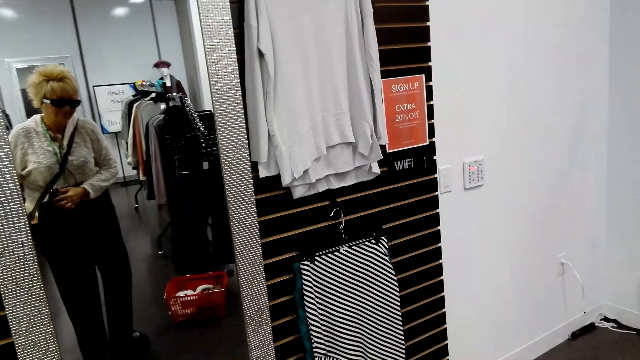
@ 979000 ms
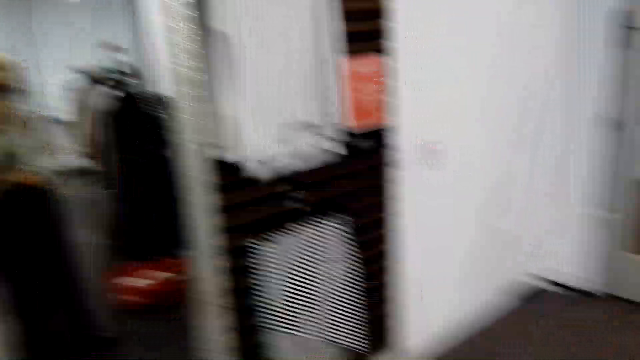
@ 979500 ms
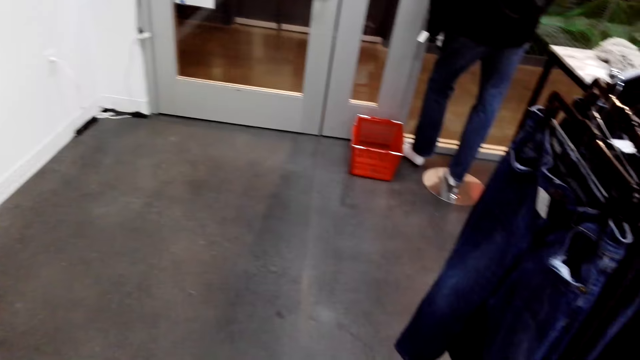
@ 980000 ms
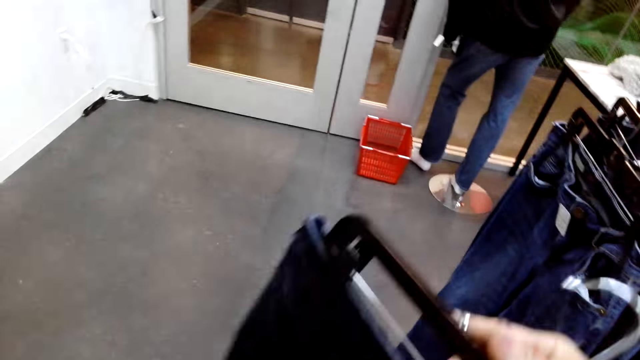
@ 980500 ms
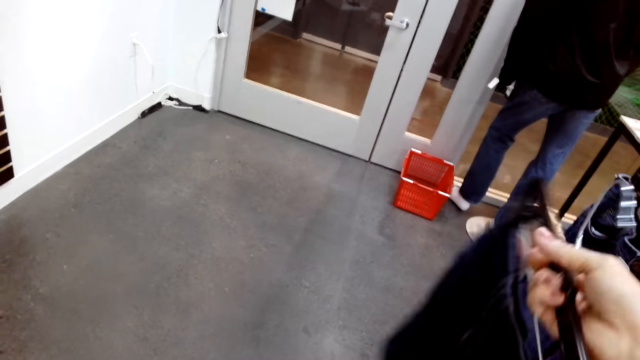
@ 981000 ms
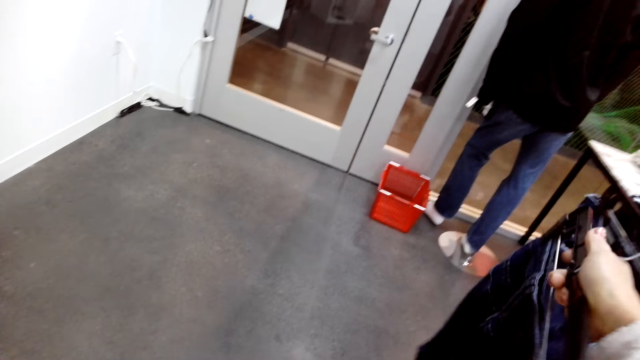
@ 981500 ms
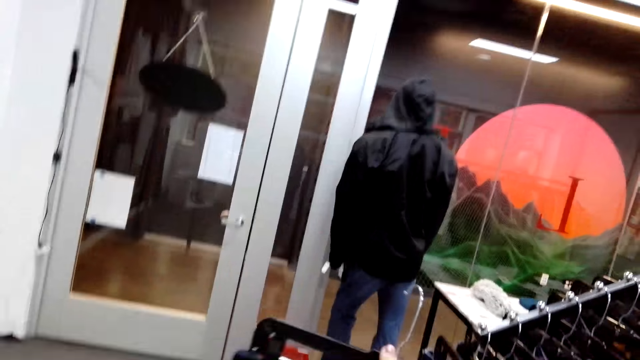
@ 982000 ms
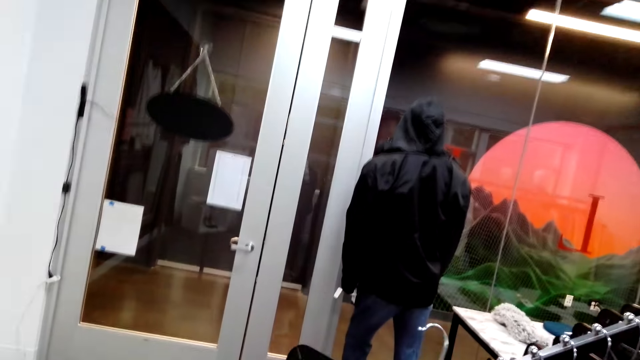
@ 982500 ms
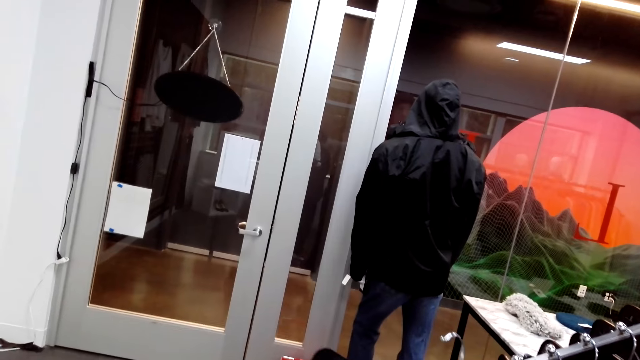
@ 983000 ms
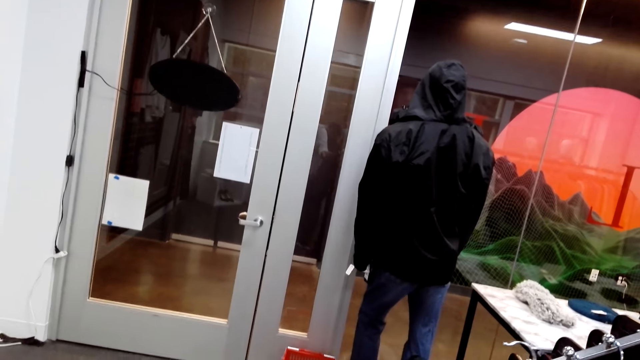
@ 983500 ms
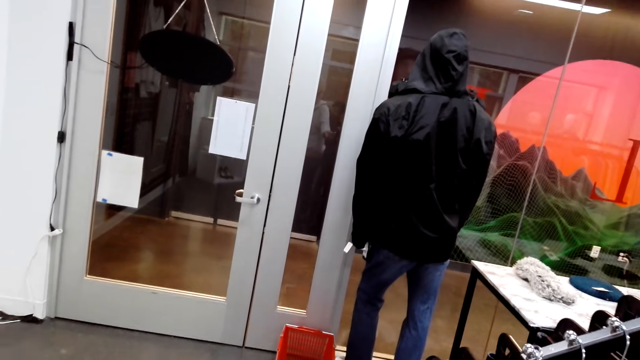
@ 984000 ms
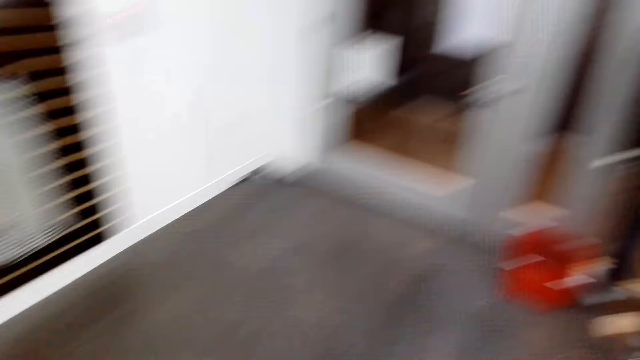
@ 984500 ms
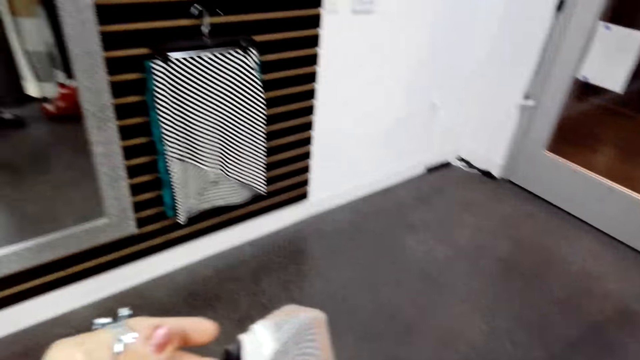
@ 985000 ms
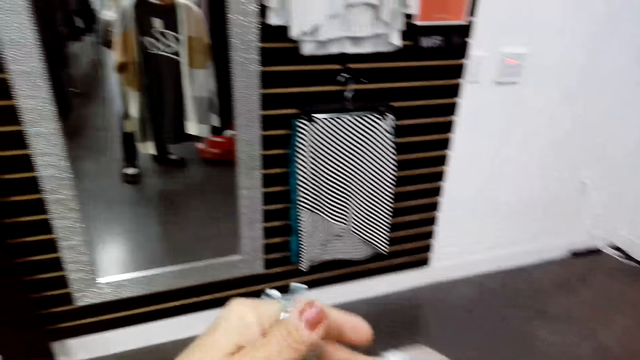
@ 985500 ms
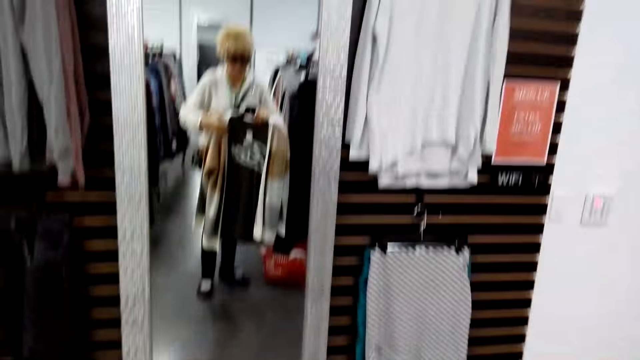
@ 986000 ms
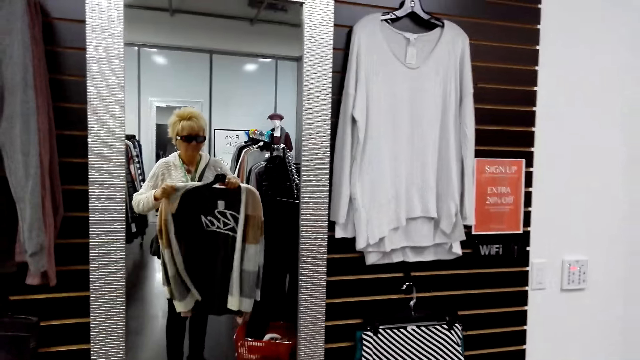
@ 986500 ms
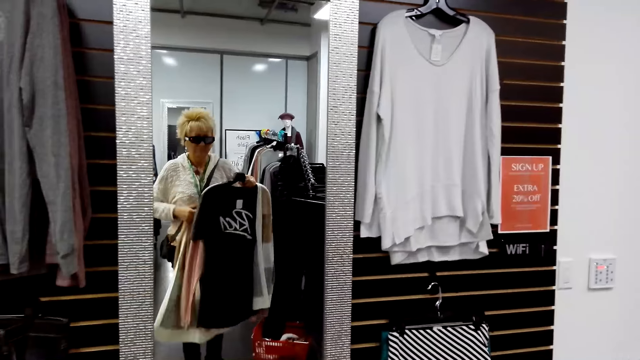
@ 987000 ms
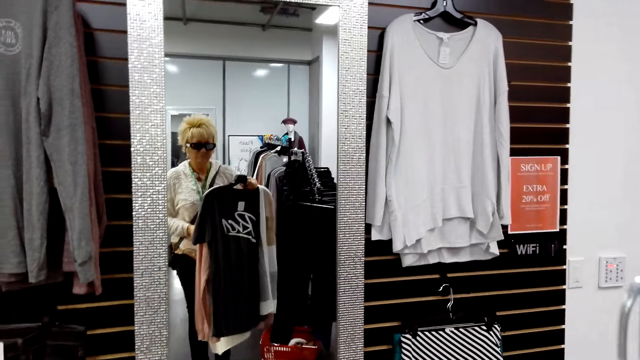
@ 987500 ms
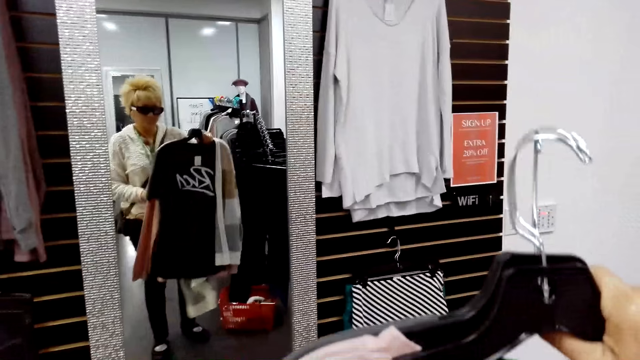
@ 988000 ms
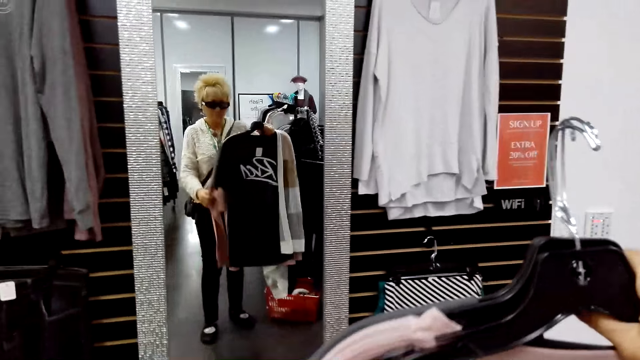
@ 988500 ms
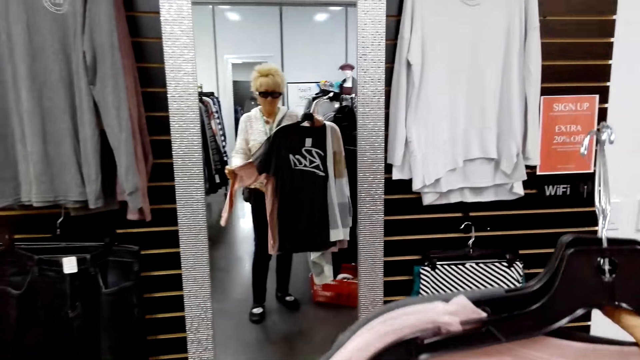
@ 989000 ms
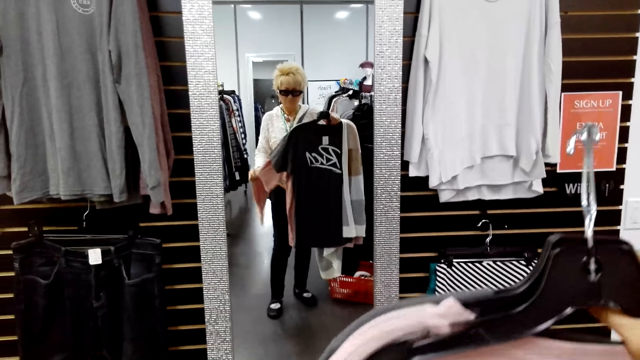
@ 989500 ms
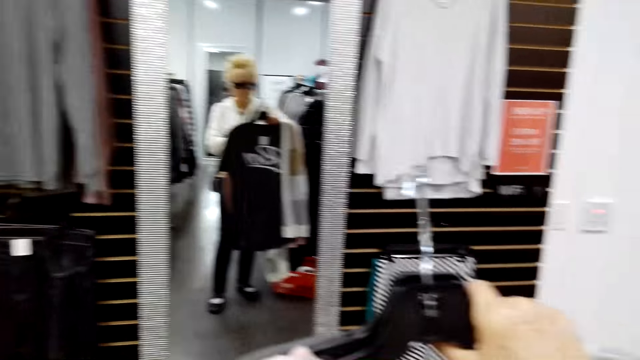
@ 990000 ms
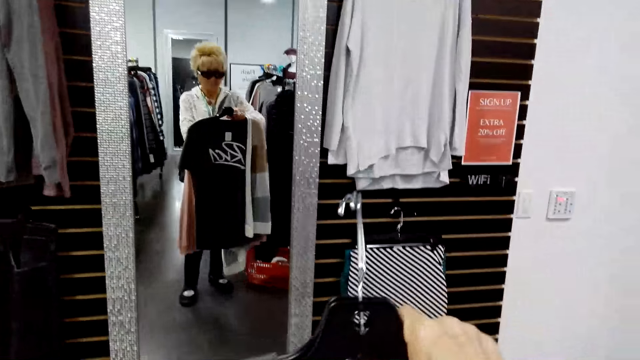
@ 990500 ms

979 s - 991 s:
The camera wearer looks around. They remove the sweater from the hanger. They look at the mirror with clothes.

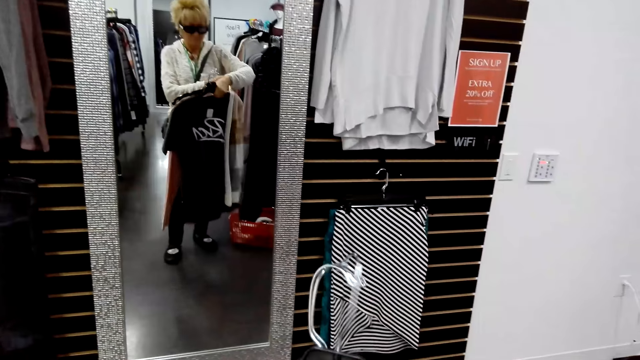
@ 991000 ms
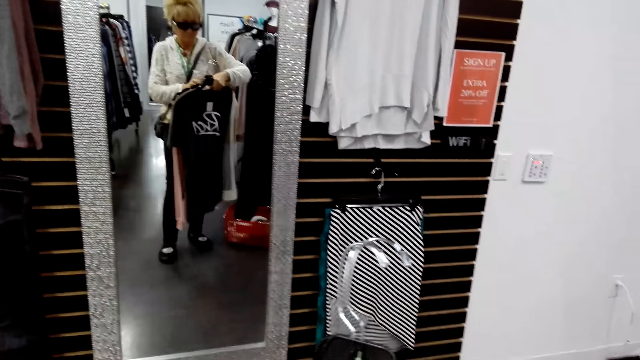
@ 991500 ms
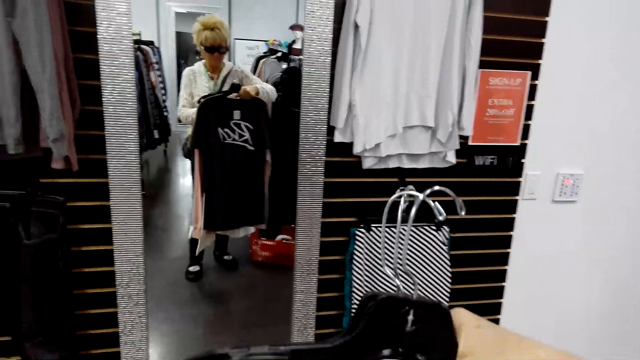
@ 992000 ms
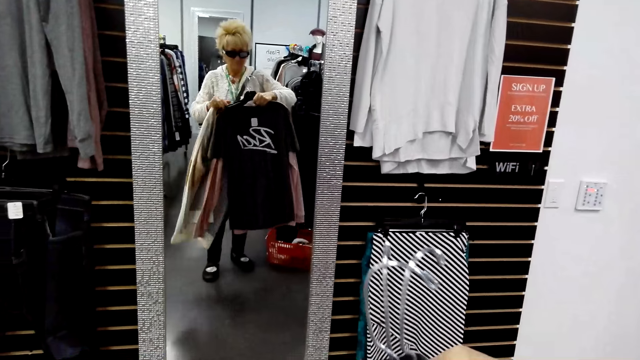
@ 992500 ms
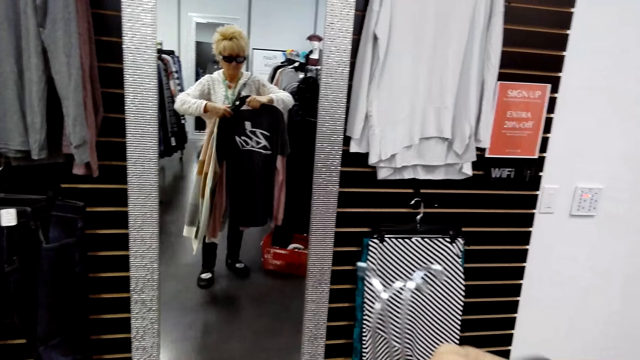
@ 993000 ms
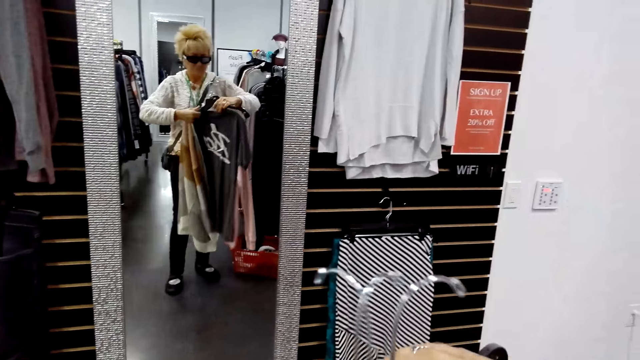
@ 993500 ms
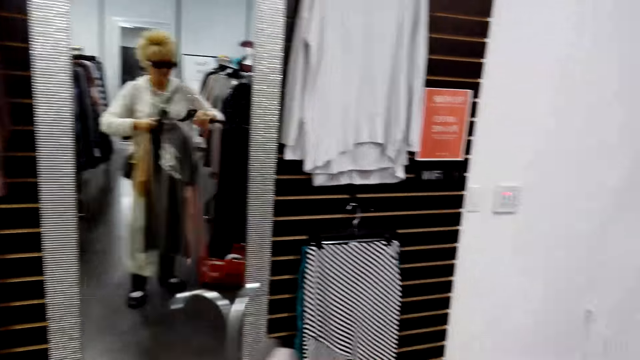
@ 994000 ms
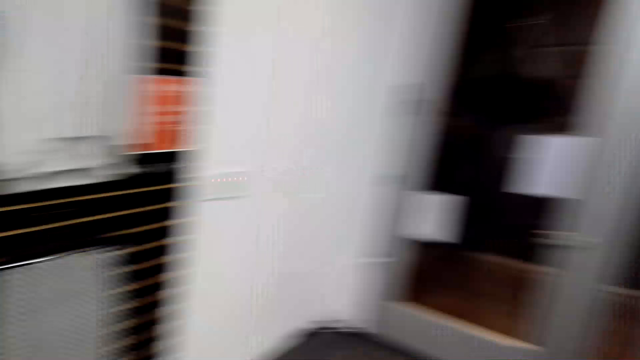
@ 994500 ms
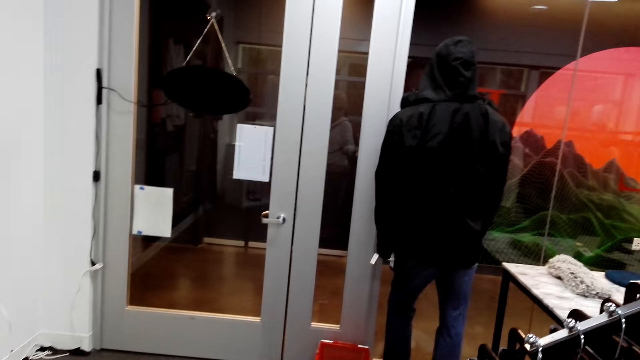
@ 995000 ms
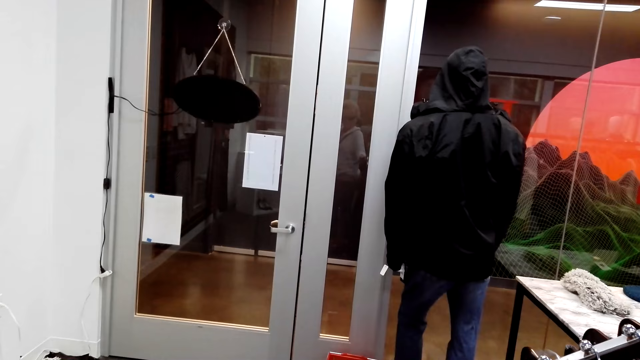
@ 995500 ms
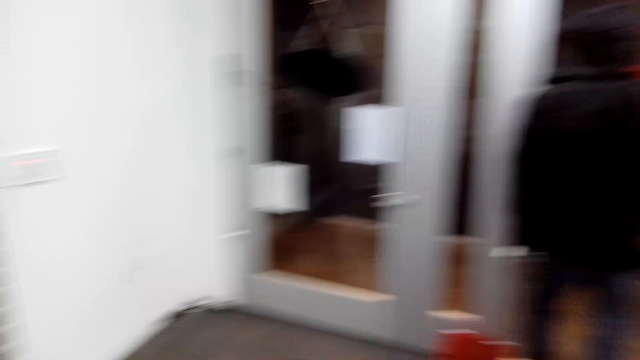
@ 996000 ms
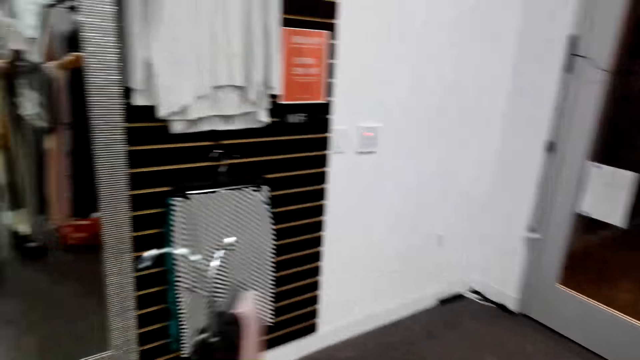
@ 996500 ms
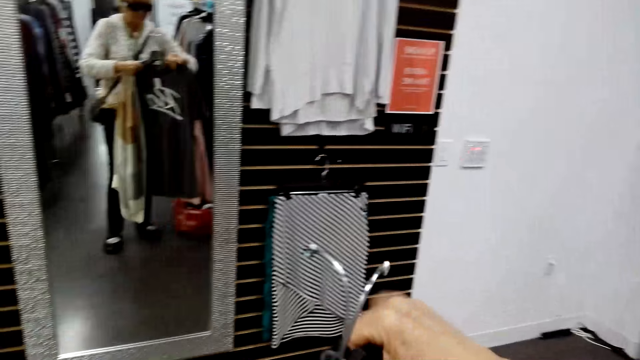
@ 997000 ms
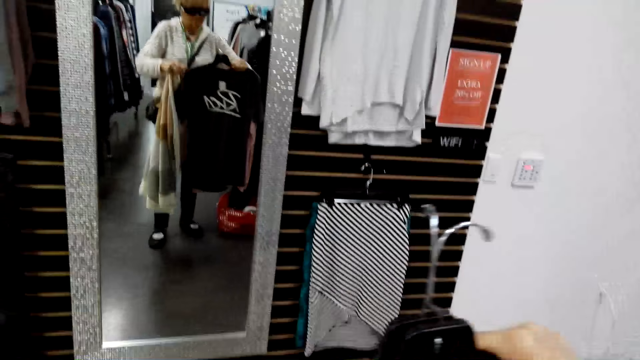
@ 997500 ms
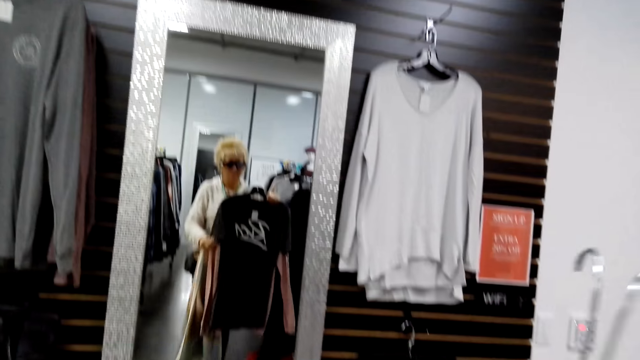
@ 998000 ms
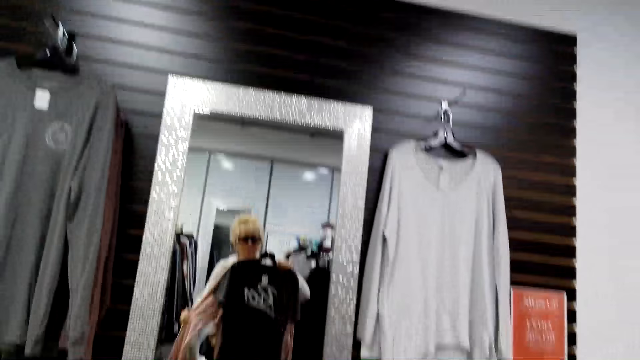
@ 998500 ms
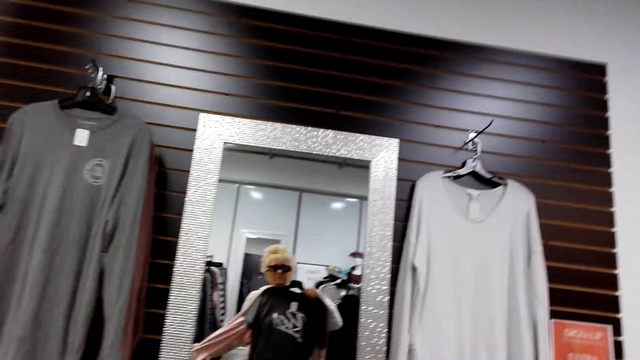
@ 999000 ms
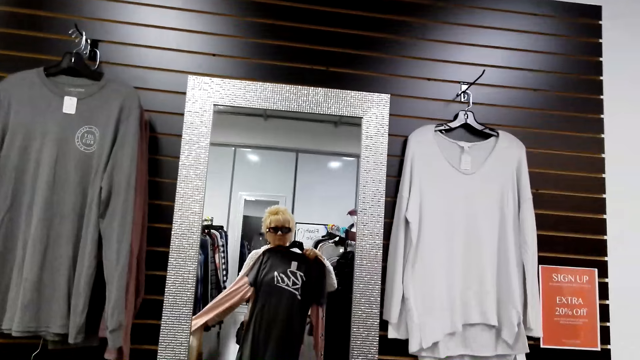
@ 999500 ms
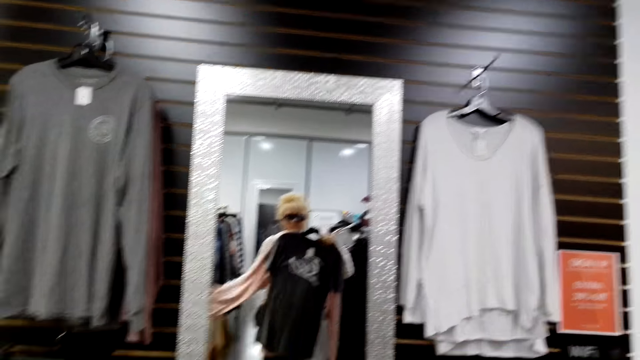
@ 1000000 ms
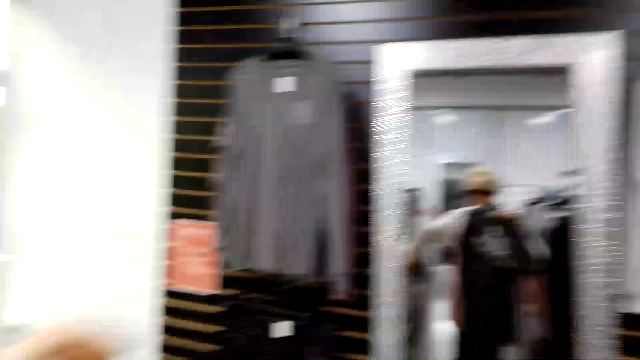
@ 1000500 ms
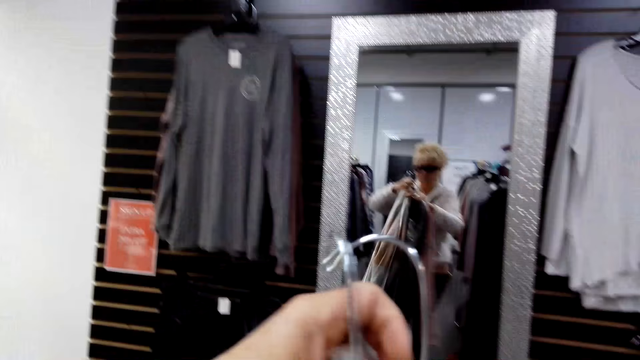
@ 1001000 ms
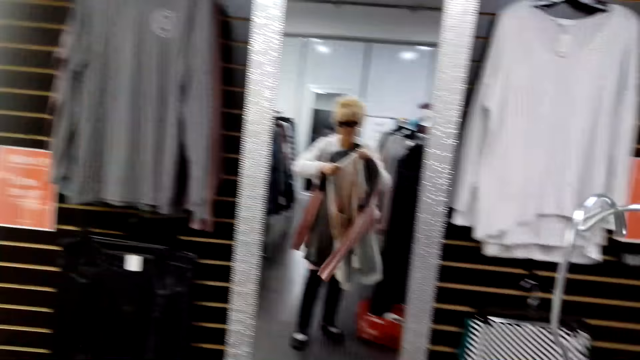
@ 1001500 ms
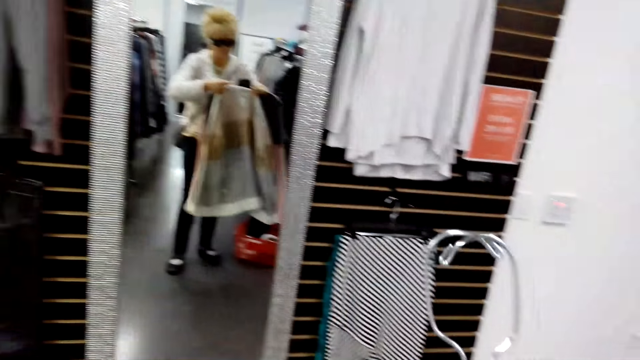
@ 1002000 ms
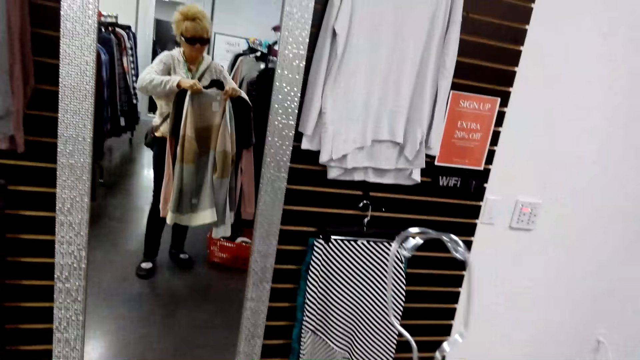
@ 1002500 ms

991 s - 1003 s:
The camera wearer looks around. They look at the mirror. They remove the sweater from the hanger.
